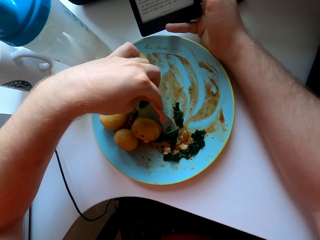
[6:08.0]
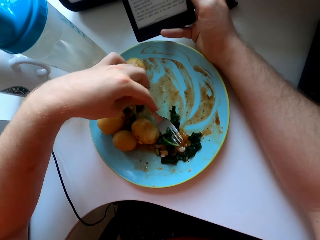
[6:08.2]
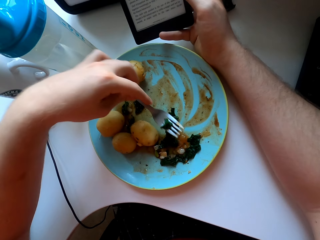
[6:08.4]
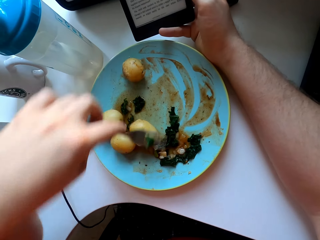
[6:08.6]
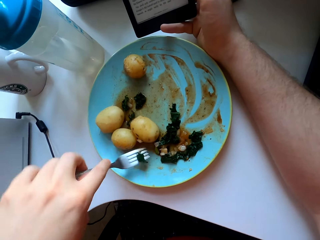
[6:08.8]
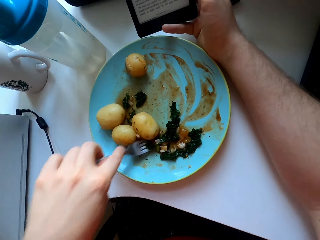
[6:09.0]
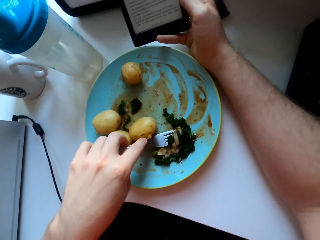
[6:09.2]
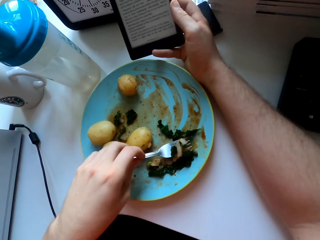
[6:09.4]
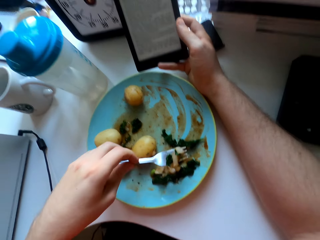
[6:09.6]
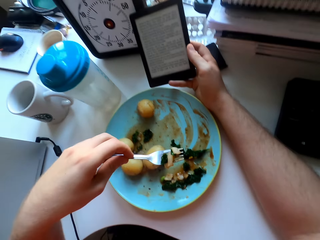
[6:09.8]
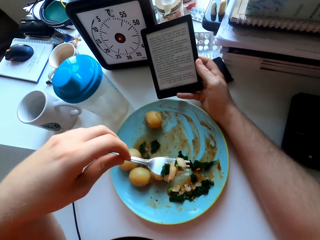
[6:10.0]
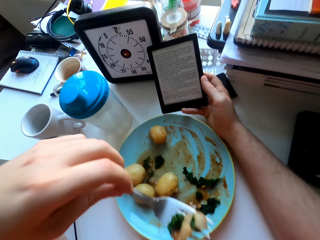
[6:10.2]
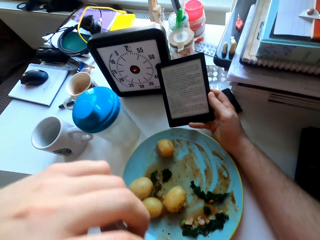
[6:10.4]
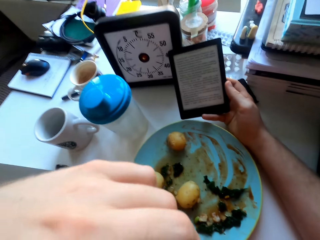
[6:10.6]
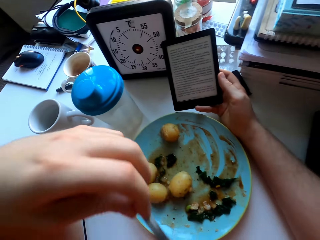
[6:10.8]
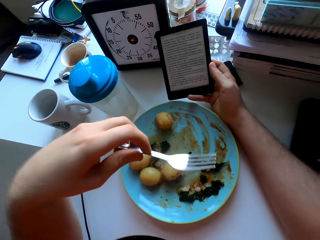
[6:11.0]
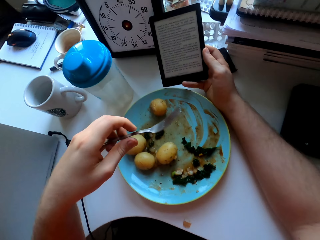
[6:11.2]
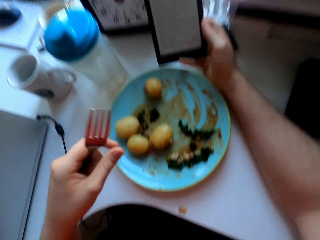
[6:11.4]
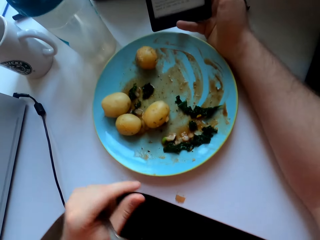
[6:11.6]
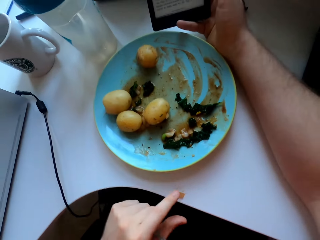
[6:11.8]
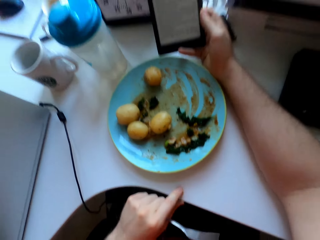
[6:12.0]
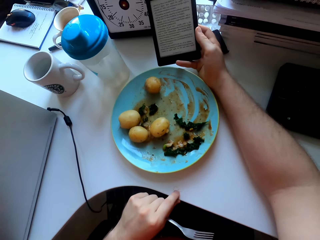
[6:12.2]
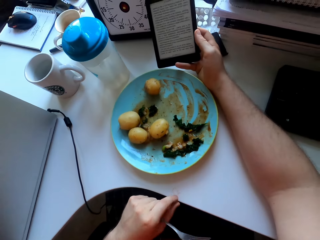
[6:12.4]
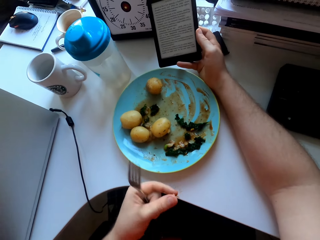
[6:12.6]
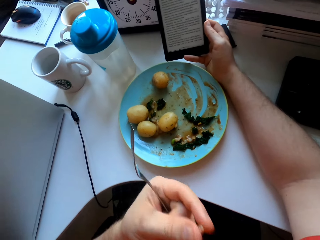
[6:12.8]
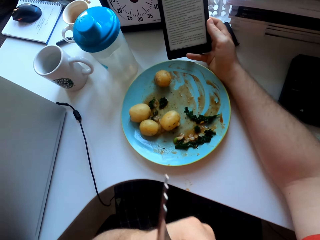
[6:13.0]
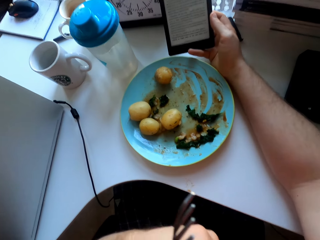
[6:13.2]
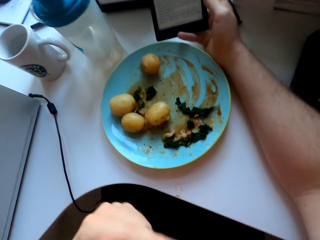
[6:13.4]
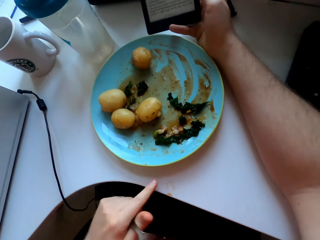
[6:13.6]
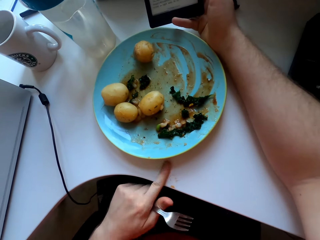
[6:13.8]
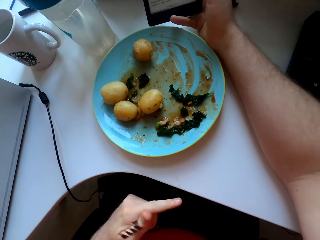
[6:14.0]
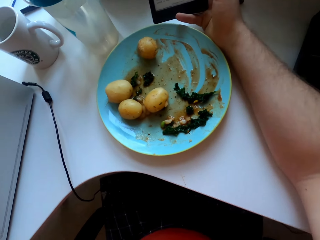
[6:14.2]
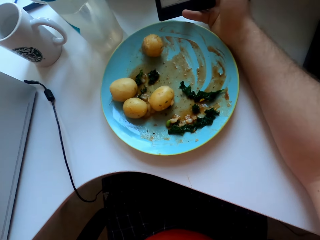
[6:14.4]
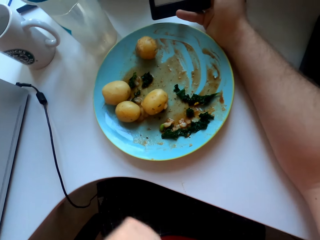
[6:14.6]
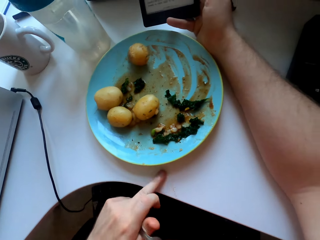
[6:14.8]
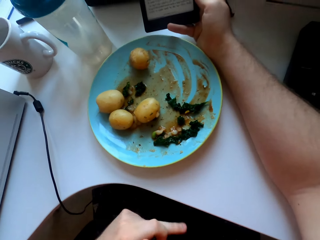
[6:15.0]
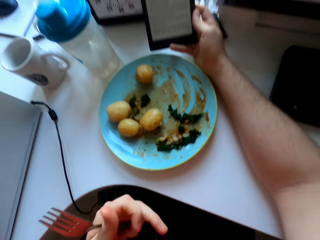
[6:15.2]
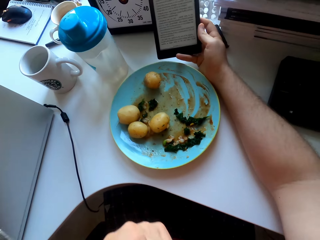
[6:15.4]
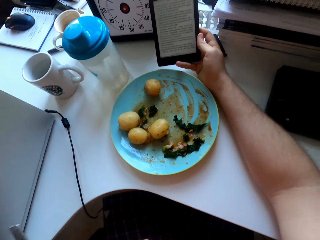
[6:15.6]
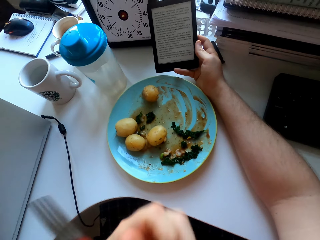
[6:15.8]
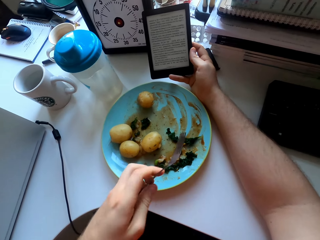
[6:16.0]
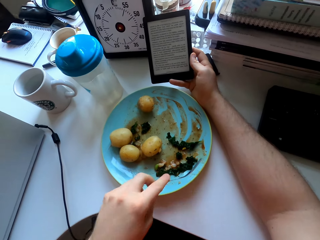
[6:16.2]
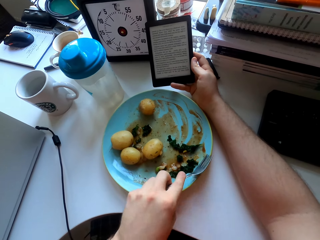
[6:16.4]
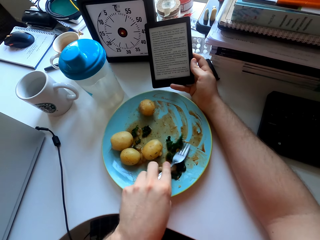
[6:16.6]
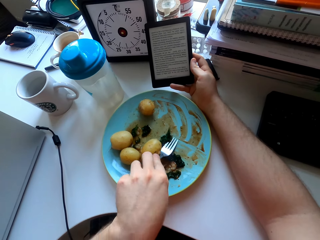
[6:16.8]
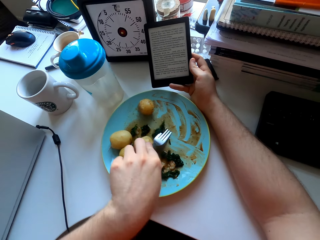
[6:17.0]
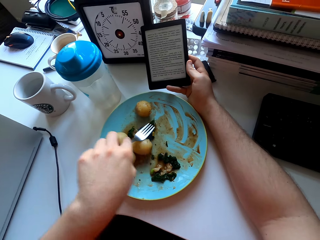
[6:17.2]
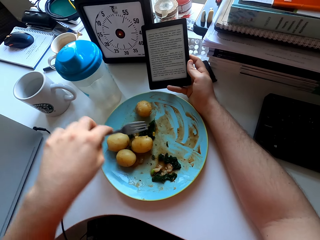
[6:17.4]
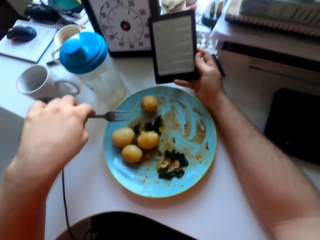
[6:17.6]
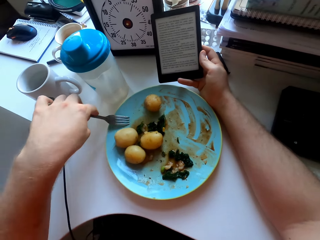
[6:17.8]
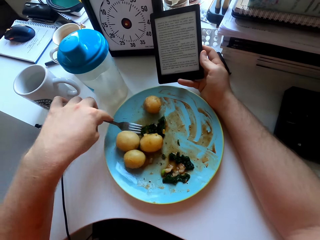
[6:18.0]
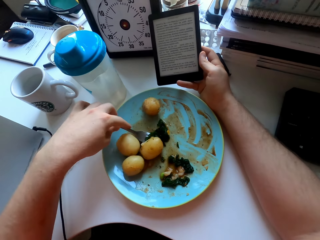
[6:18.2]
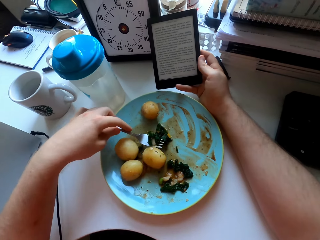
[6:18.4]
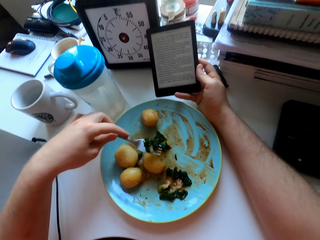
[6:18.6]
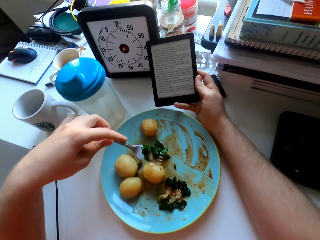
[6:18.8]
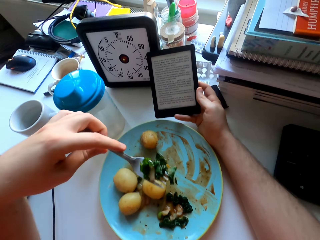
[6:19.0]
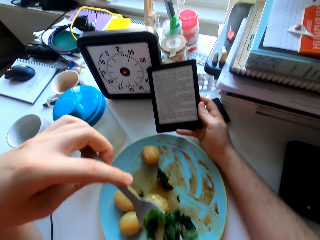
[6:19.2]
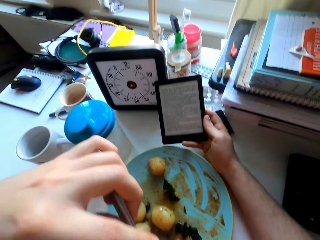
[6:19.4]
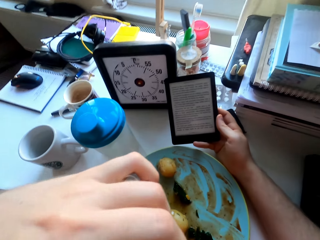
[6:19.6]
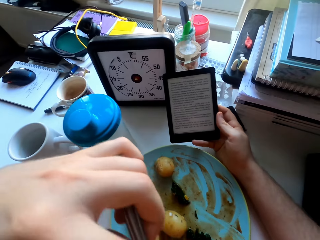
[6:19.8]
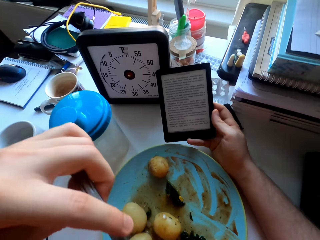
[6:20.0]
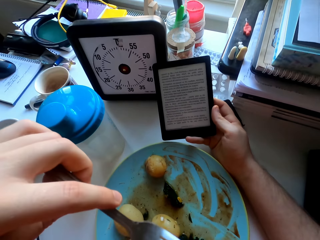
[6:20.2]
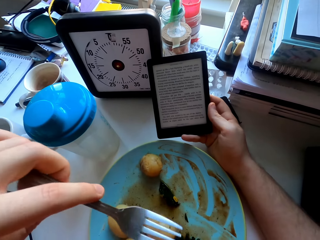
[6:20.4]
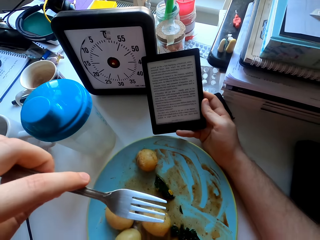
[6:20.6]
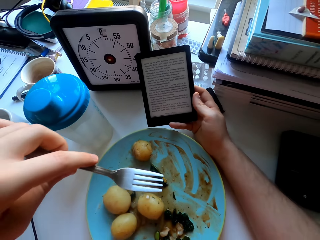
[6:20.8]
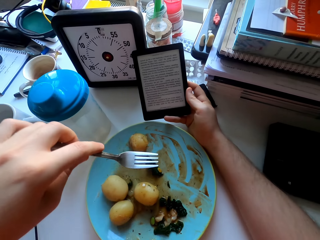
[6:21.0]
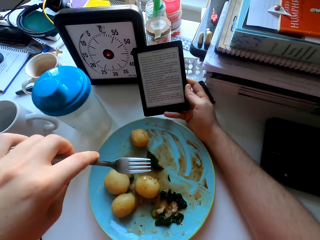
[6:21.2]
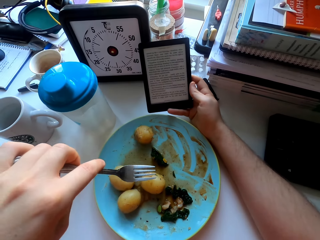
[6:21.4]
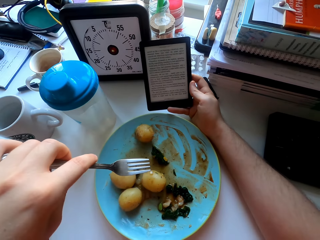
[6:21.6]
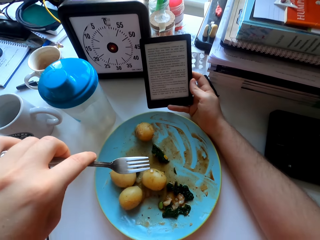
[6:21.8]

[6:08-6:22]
The camera wearer eats vegetables. They eat a vegetable from the table. They wipe the table with a finger. They wipe the table with a finger again. They eat green vegetables.

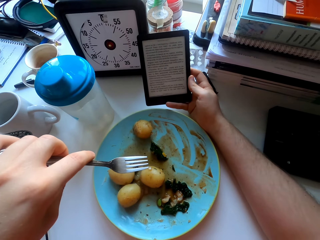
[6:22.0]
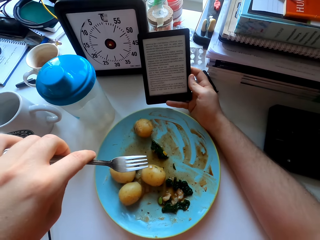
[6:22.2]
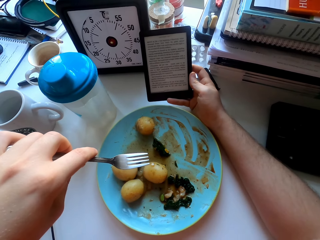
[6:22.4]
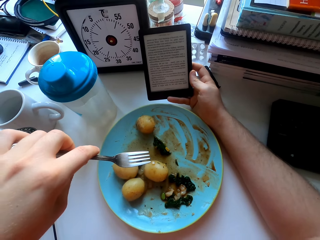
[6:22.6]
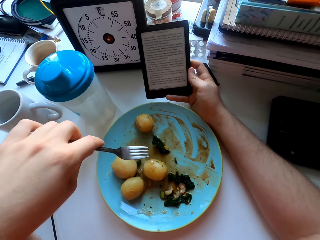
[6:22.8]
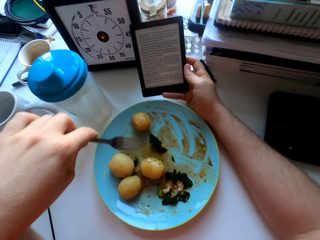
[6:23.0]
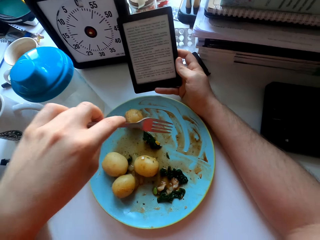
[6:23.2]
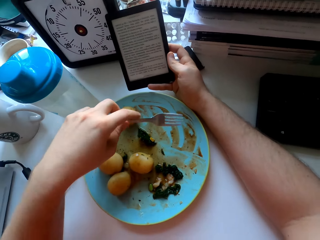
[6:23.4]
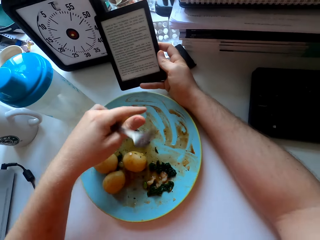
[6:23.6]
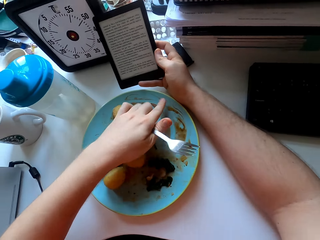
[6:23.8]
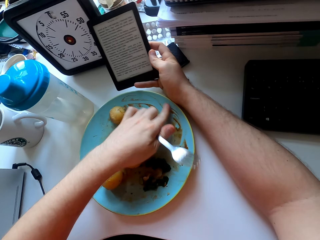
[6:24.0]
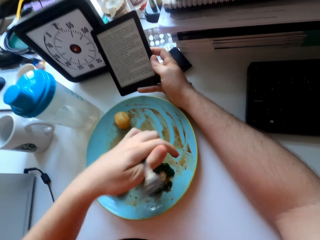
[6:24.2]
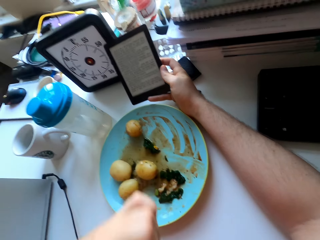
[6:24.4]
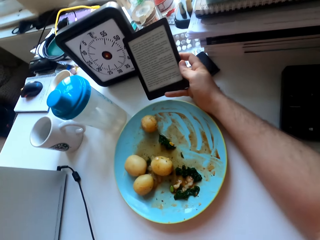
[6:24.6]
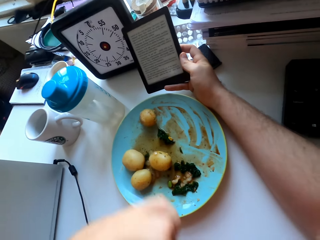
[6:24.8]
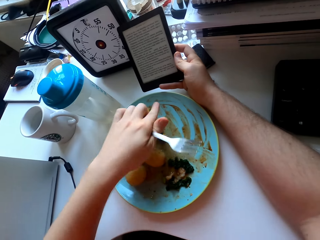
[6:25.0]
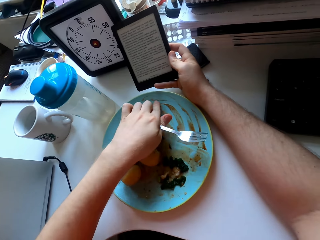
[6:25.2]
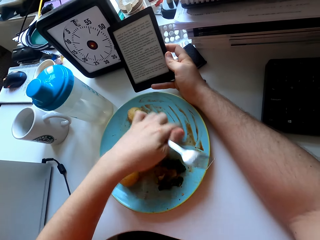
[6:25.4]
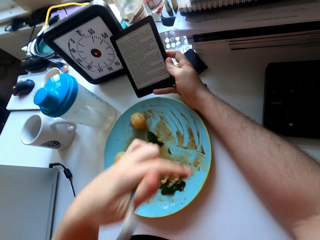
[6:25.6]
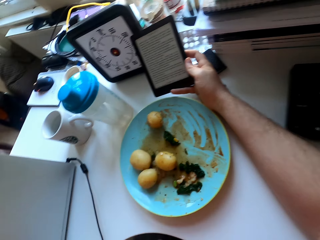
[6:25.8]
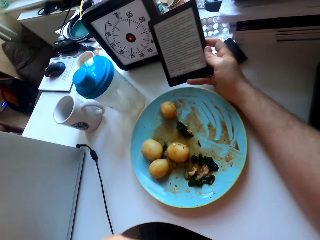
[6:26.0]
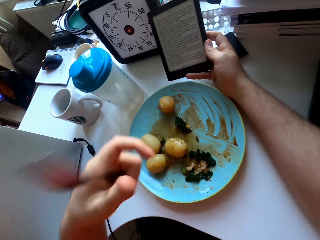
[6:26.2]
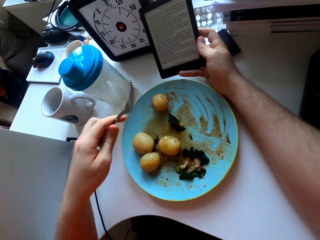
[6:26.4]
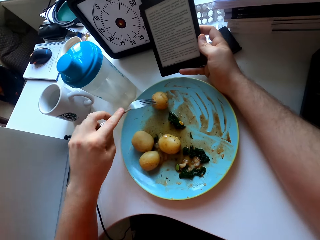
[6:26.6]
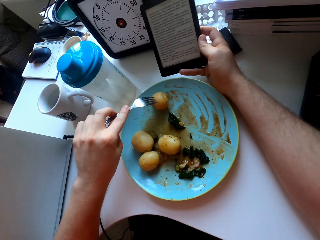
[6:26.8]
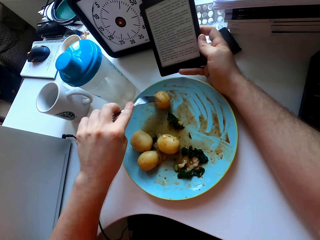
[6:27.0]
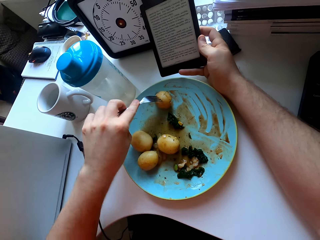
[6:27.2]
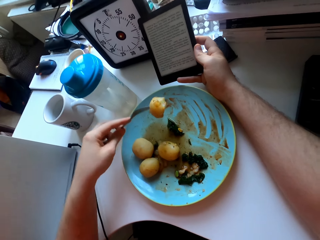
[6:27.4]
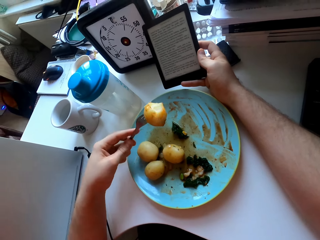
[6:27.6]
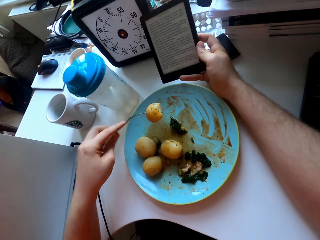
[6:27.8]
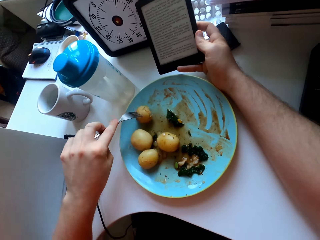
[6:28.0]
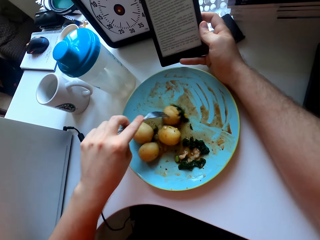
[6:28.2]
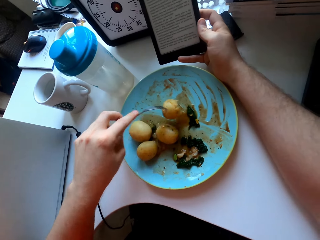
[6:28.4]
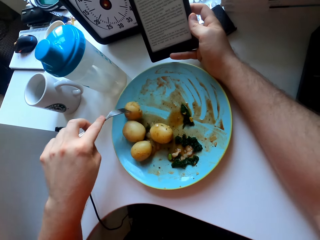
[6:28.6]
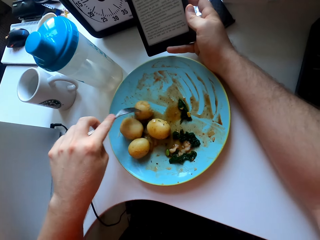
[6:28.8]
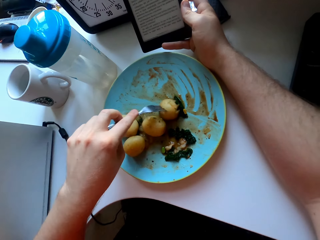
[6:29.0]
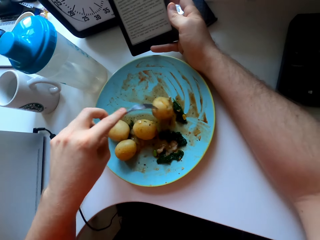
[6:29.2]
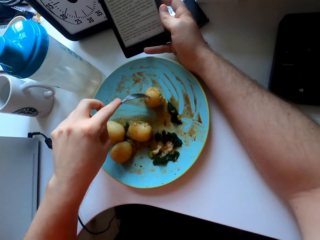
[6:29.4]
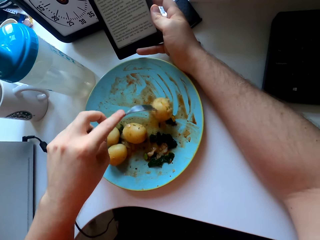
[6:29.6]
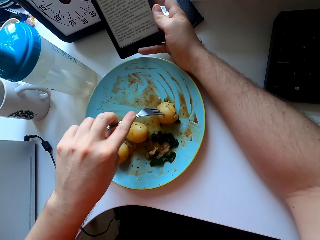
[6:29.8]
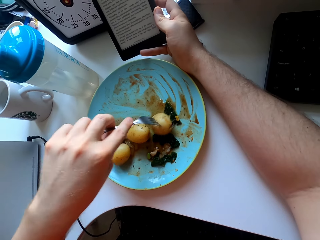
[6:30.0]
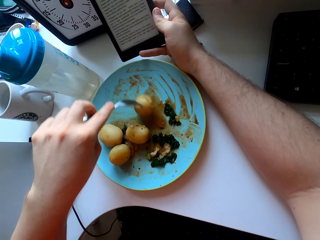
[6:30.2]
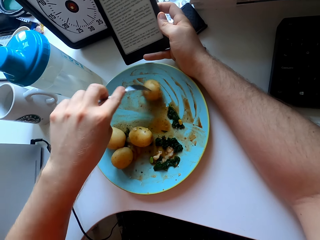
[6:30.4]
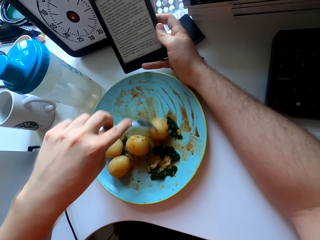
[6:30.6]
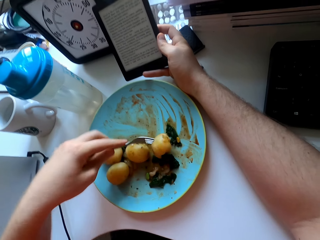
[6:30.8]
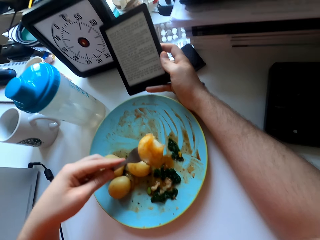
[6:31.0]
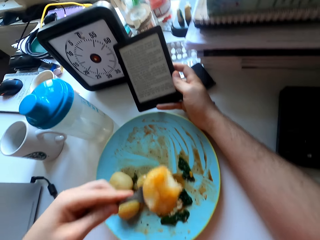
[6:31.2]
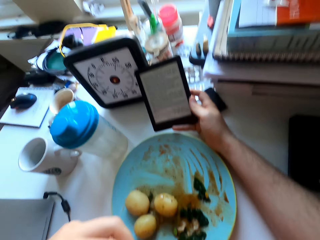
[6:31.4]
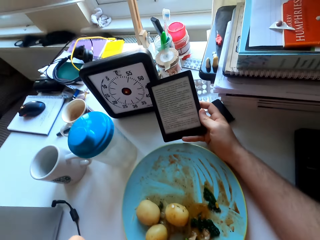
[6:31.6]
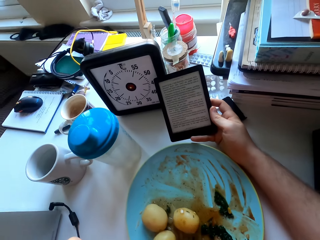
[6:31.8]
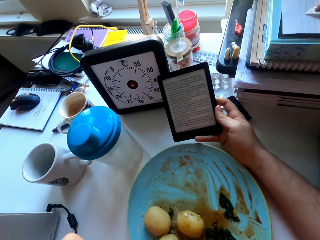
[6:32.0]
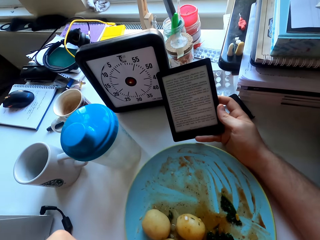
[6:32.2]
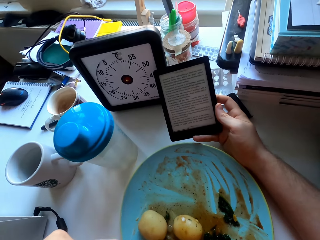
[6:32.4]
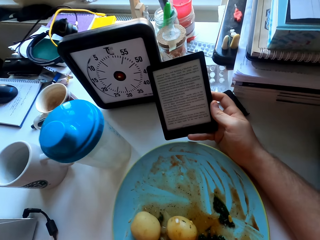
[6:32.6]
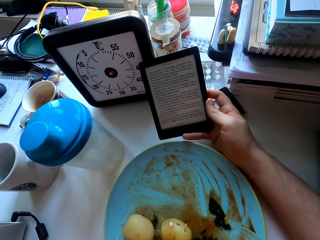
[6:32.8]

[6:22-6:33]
The camera wearer picks the sauce with a finger. They pick up a potato. They rub the potato on the plate. They eat the potato.
